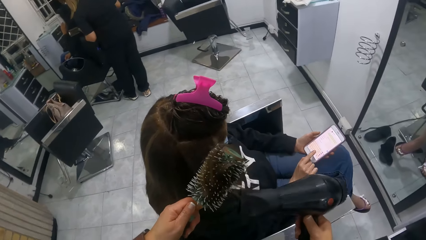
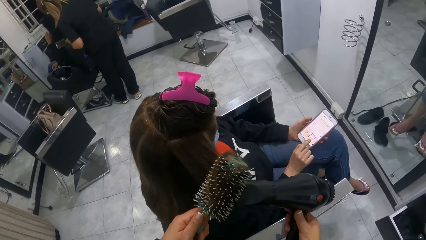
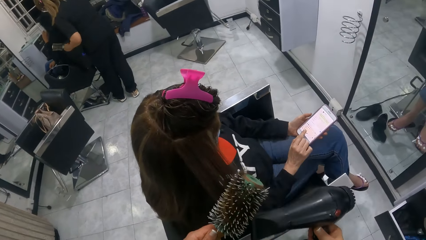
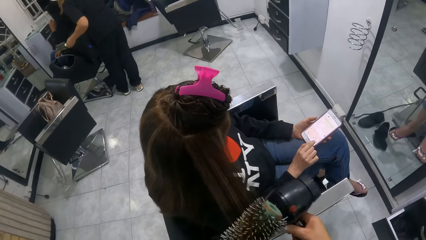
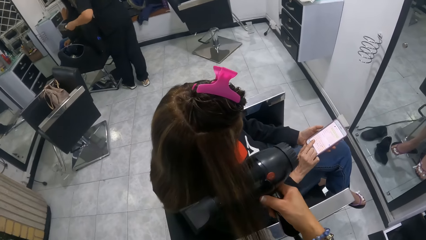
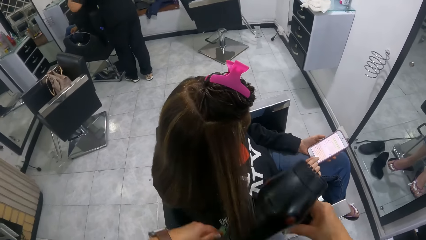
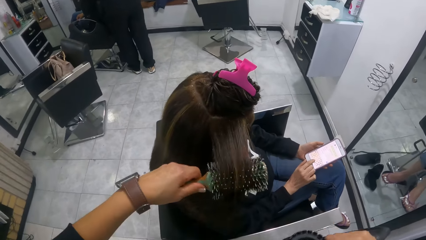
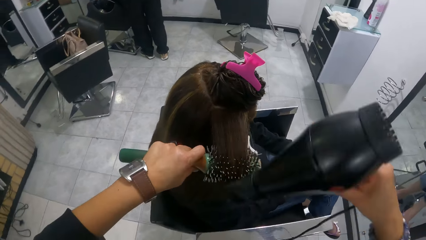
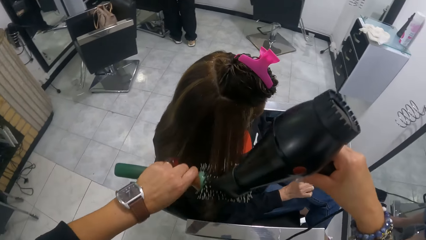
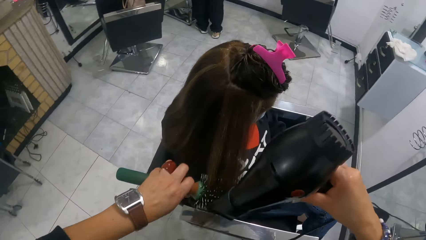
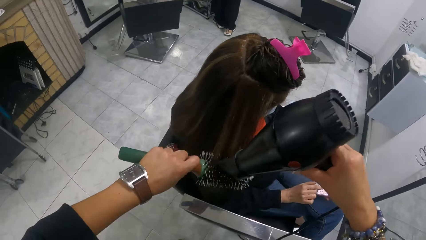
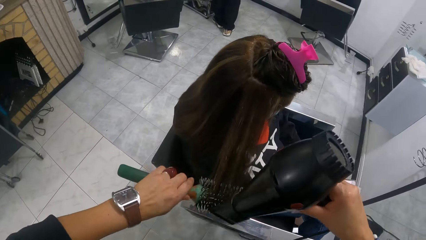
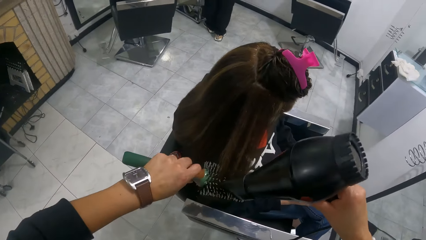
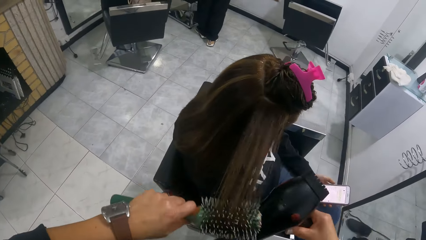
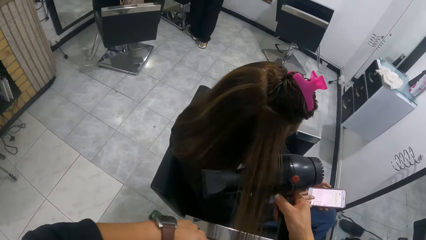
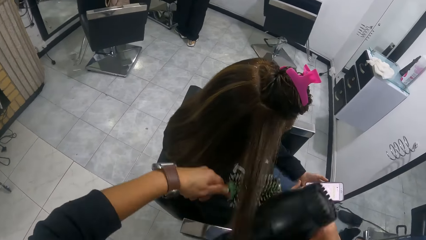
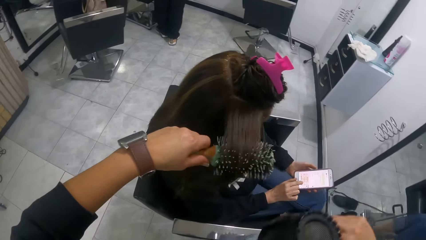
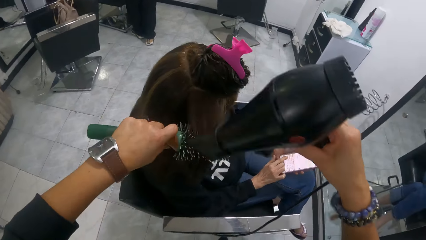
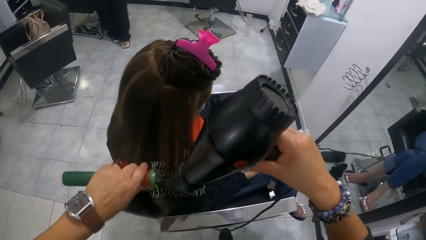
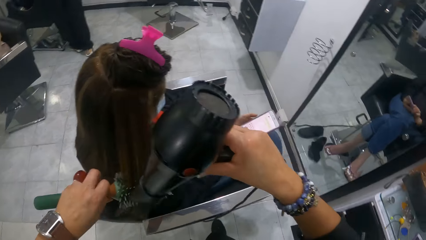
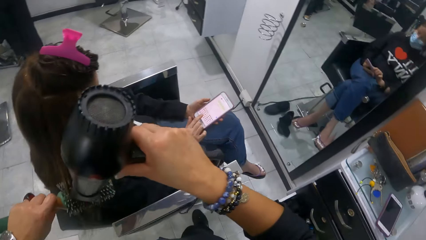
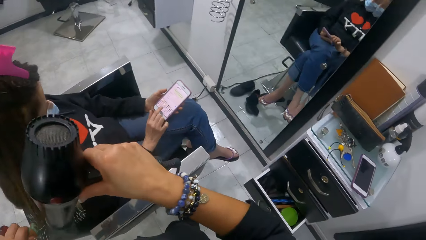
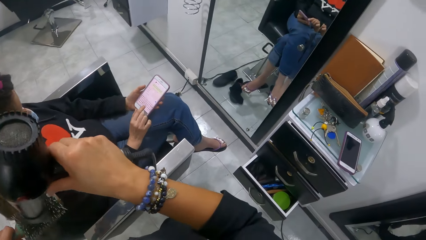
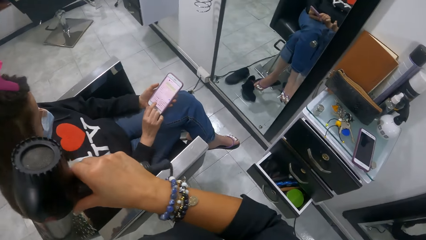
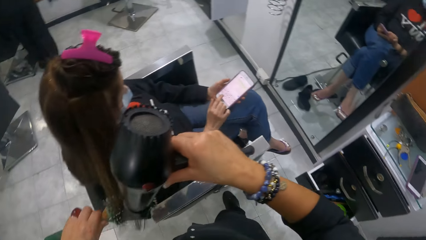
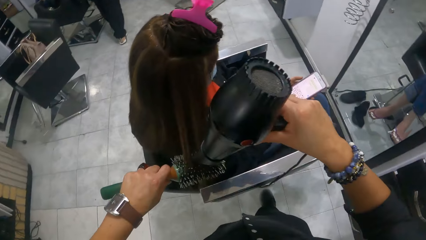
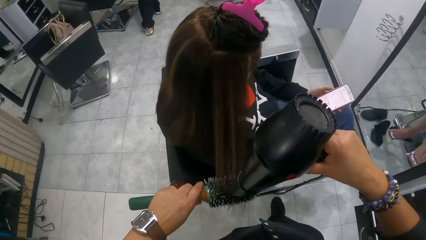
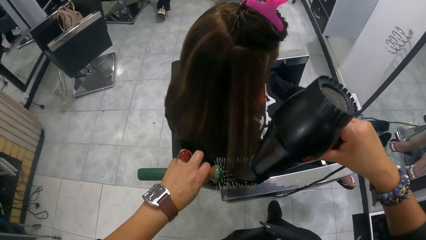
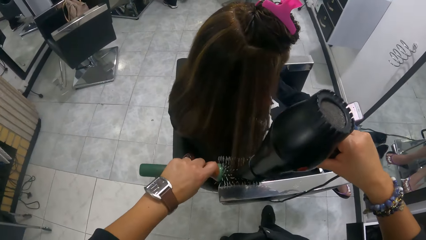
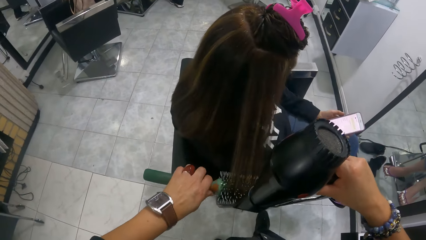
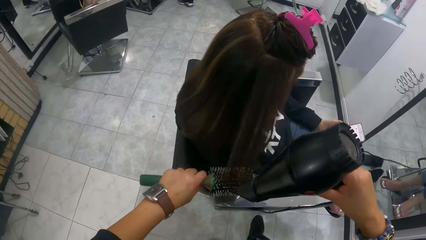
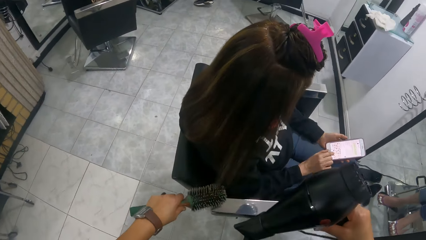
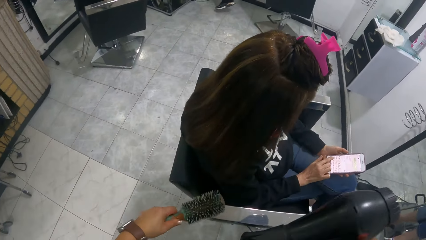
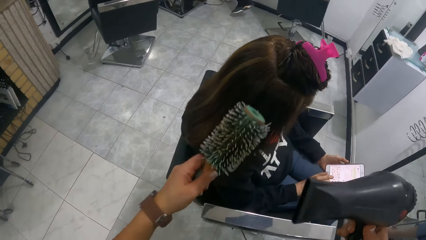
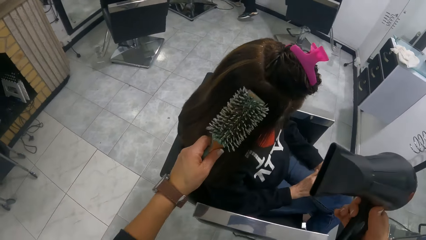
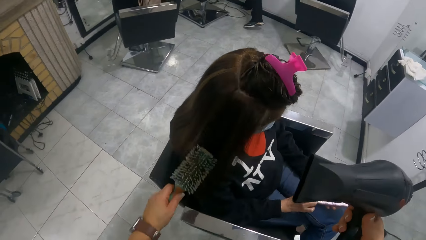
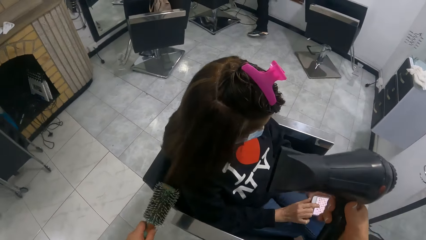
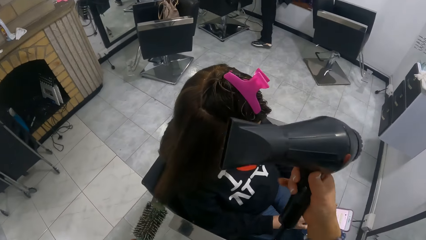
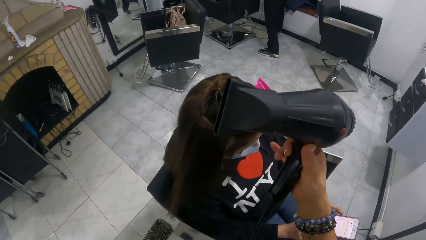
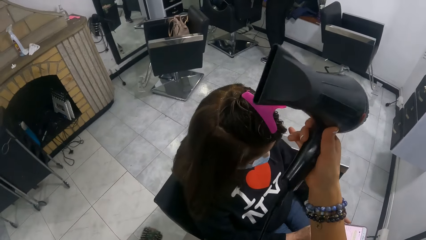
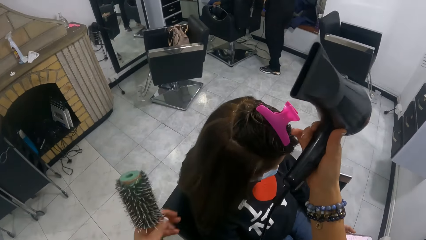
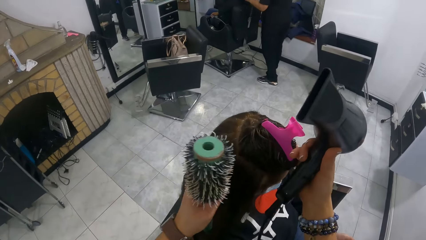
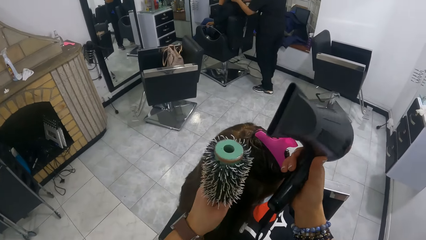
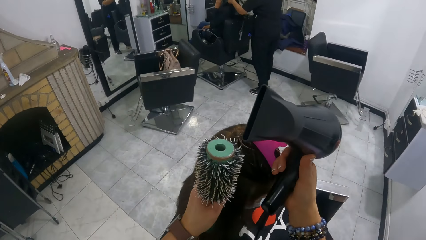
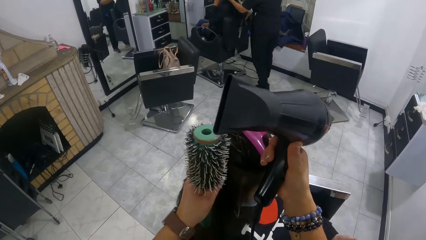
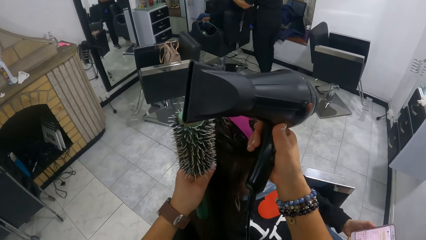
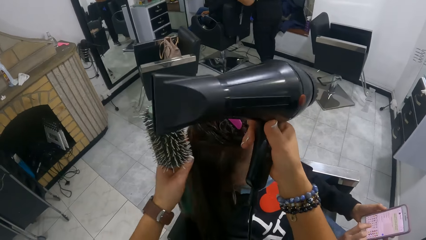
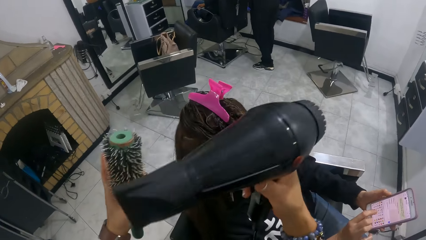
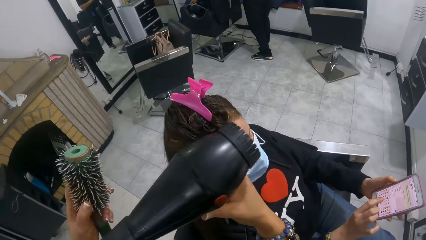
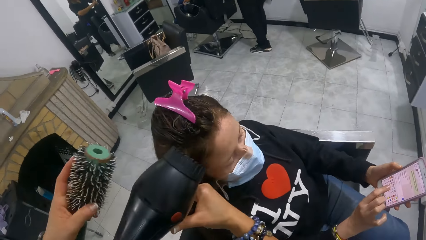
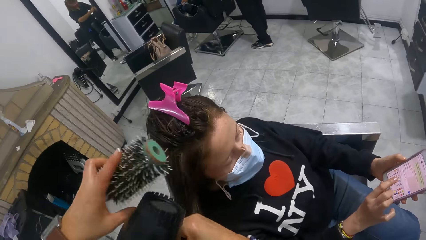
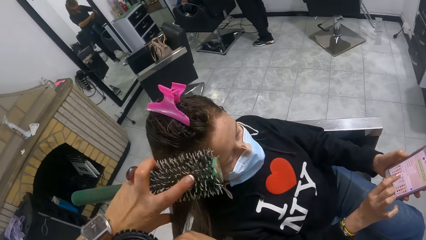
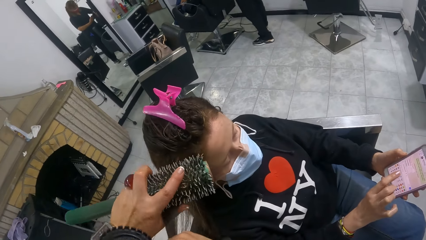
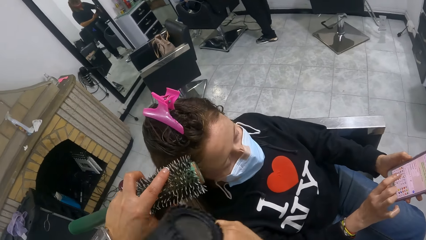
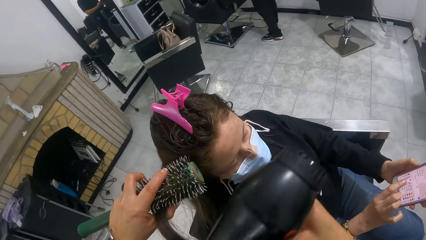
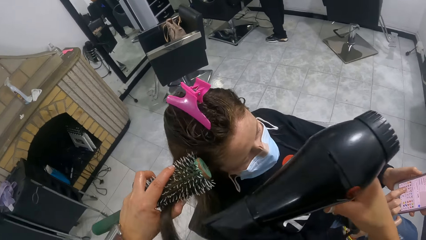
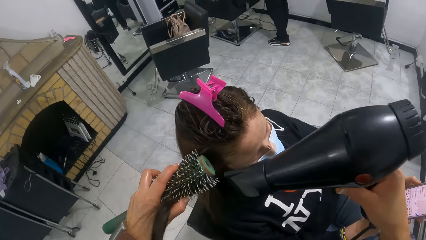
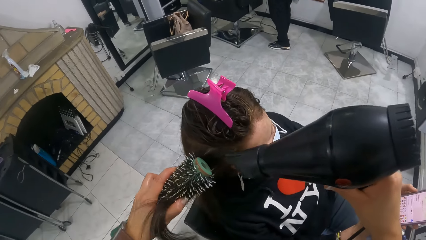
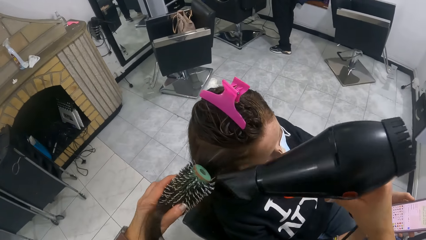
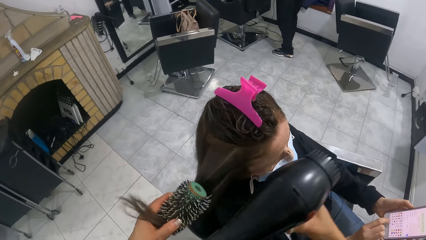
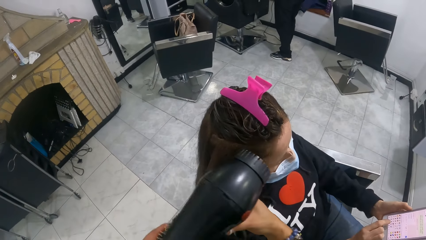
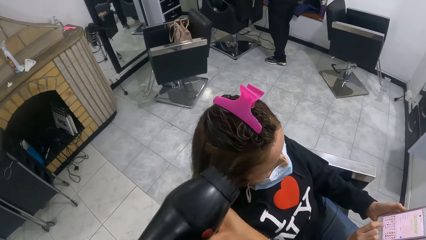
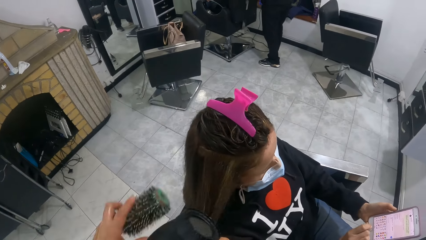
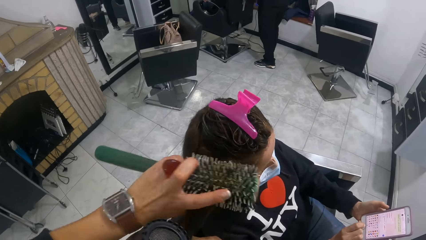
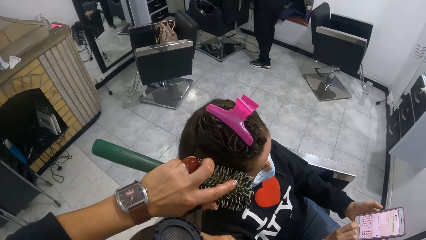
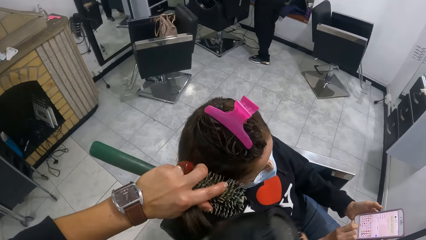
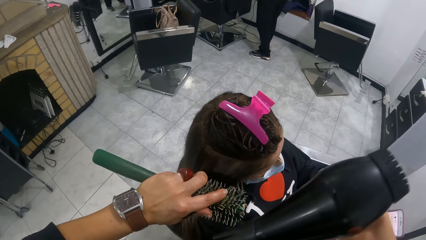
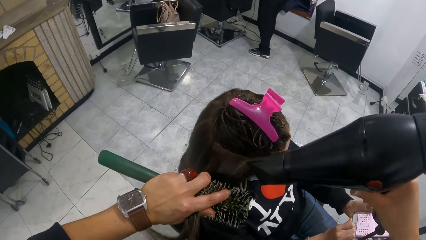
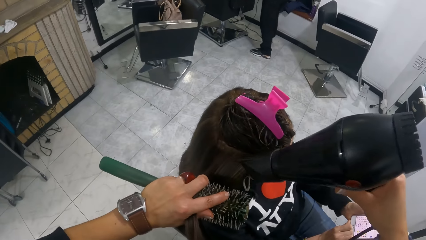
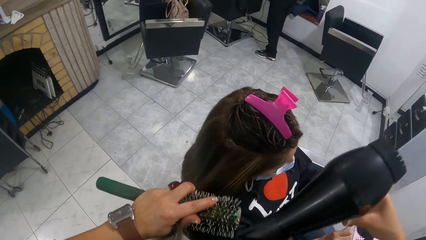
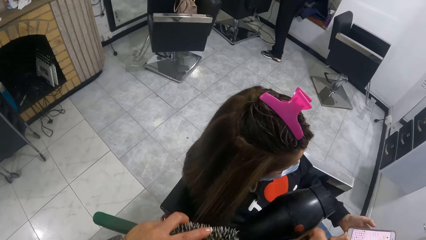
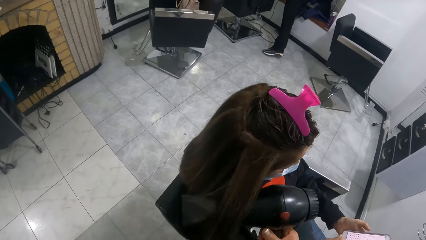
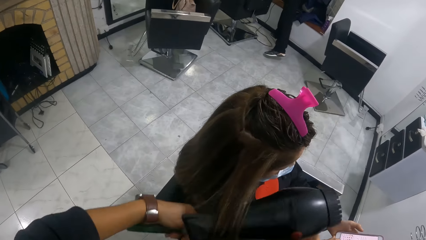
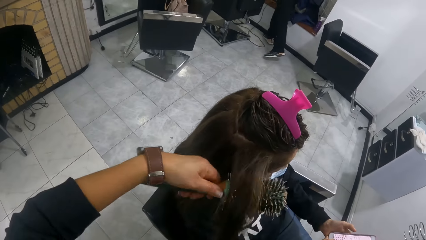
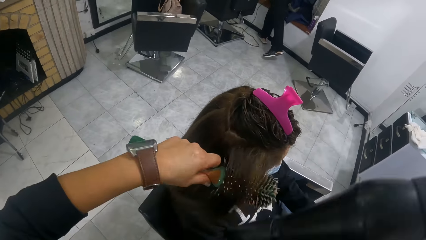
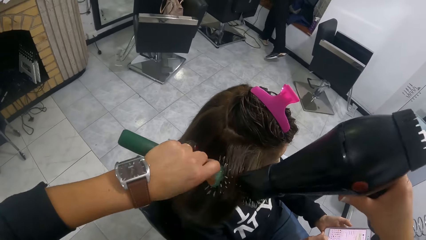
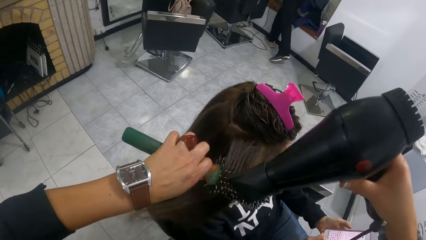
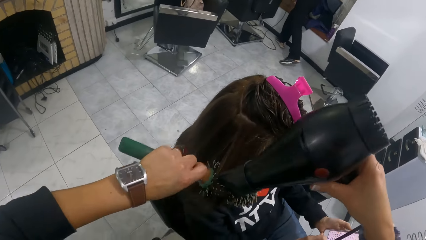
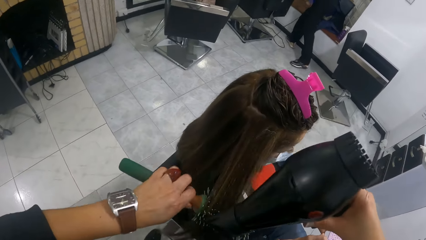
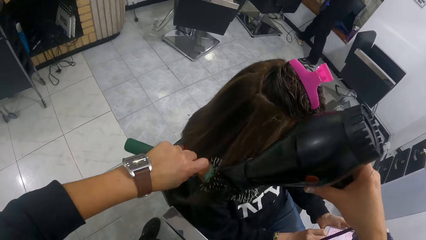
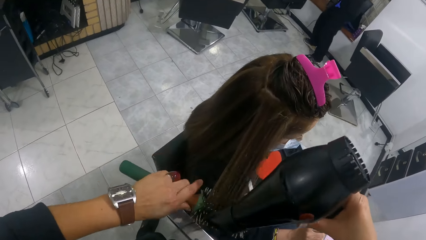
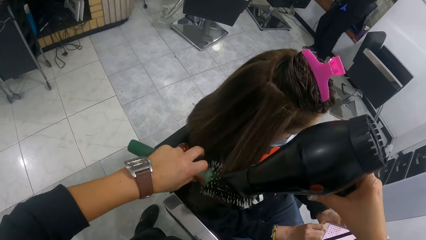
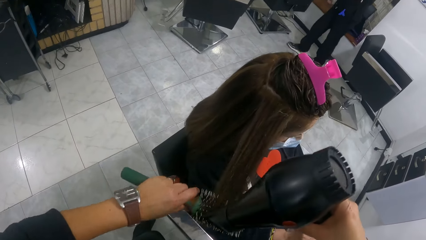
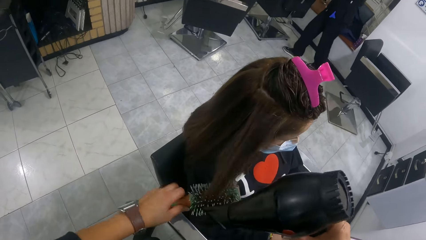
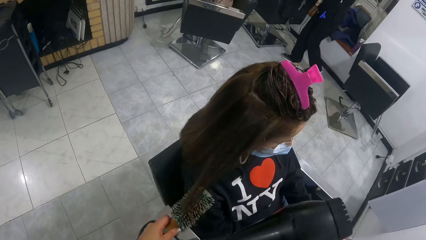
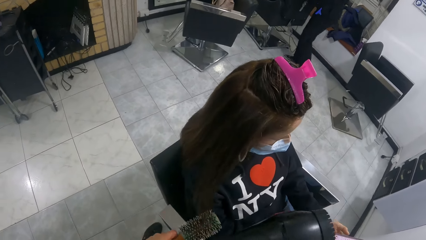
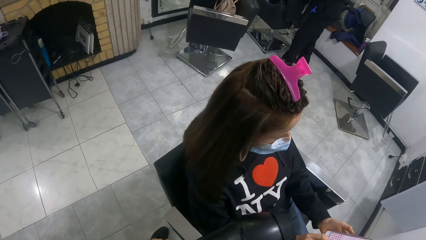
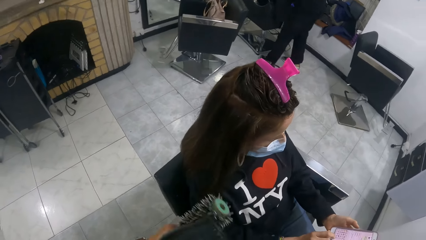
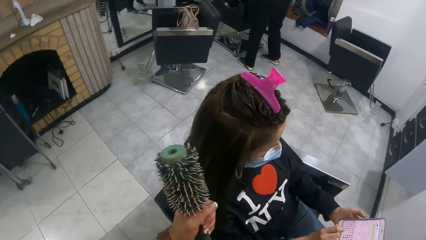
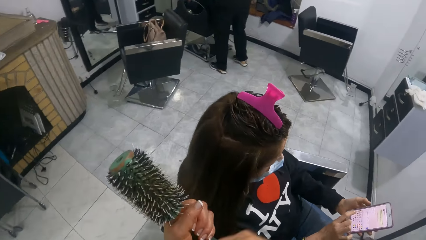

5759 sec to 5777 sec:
The camera wearer rolls a woman's hair around the comb. She blow-dries the woman's hair. She rolls the woman's hair around the comb. She blow-dries the woman's hair. She rolls the woman's hair around the comb. She touches the woman's head. She adjusts the woman's head with her hands. She dries the woman's hair with a hair dryer in her right hand and a curler in her left hand. She combs the woman's hair. She combs the woman's hair. She rolls the woman's hair around the comb. She blow-dries the woman's hair.
